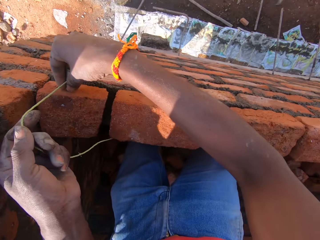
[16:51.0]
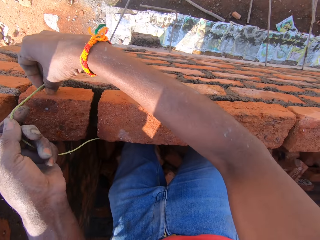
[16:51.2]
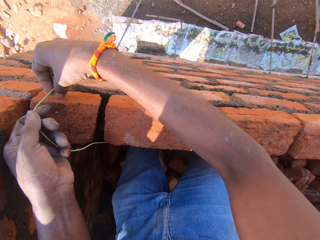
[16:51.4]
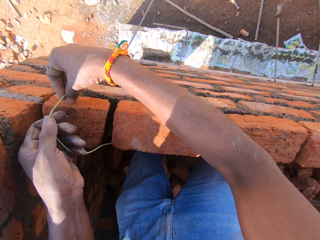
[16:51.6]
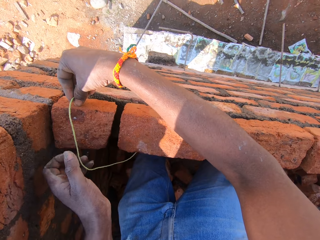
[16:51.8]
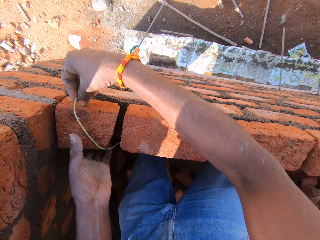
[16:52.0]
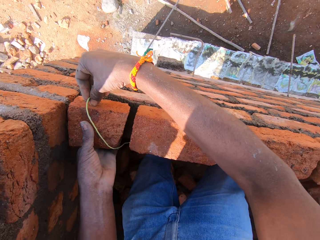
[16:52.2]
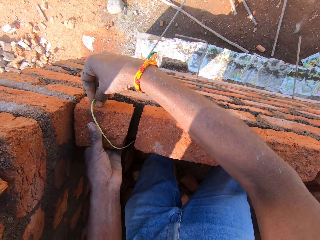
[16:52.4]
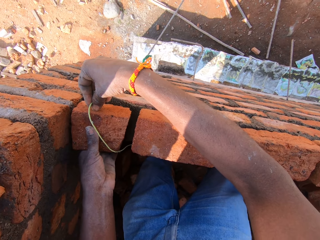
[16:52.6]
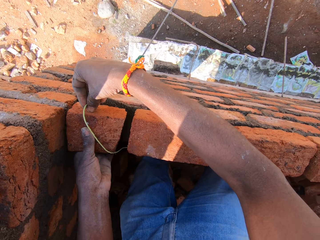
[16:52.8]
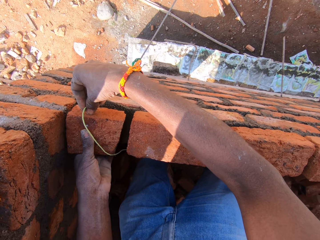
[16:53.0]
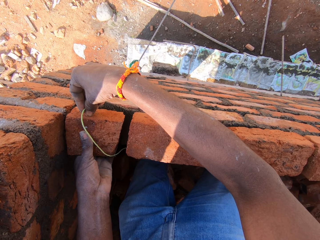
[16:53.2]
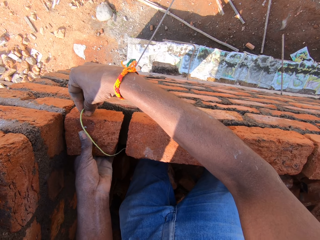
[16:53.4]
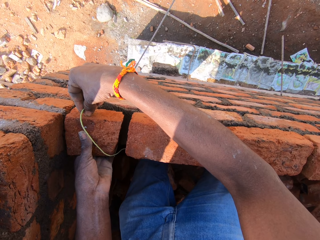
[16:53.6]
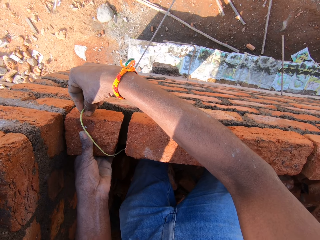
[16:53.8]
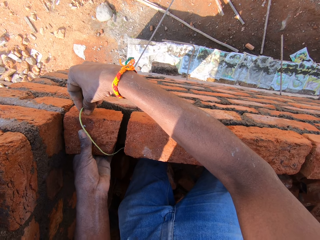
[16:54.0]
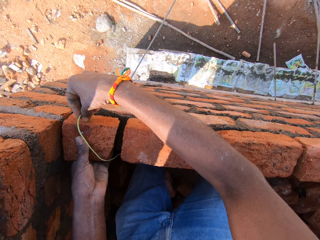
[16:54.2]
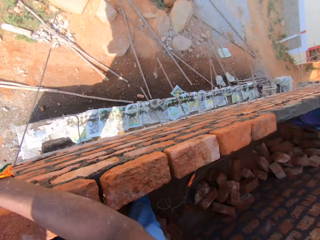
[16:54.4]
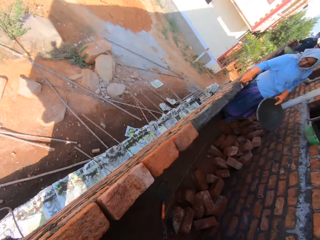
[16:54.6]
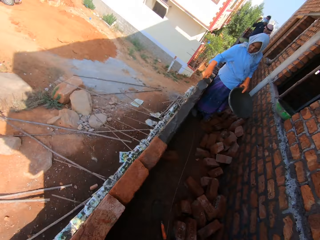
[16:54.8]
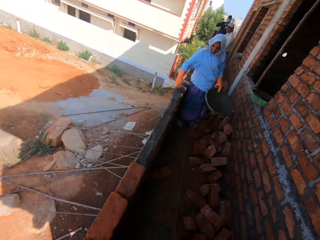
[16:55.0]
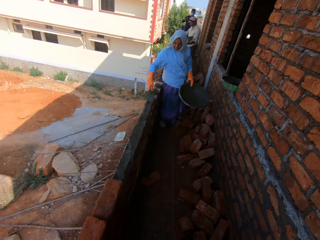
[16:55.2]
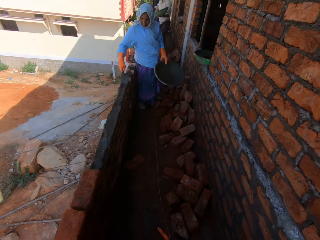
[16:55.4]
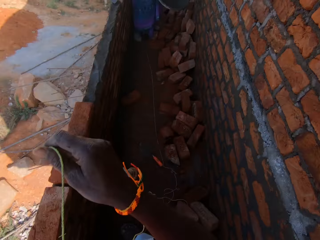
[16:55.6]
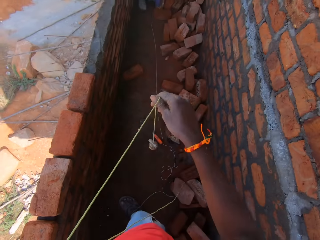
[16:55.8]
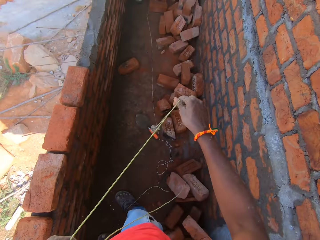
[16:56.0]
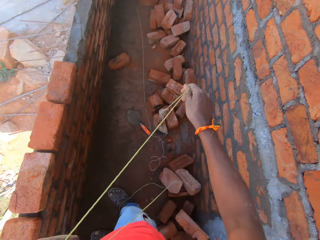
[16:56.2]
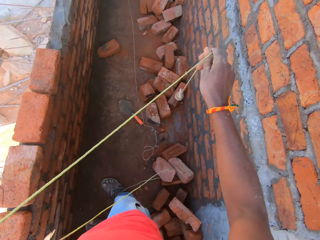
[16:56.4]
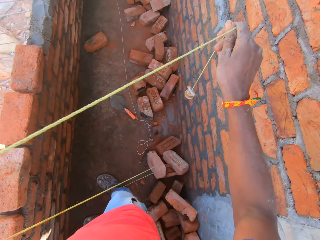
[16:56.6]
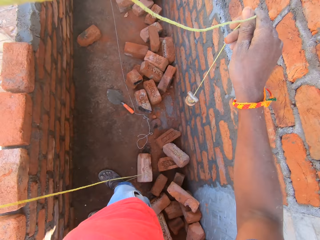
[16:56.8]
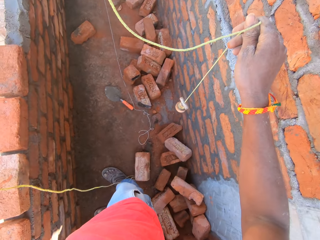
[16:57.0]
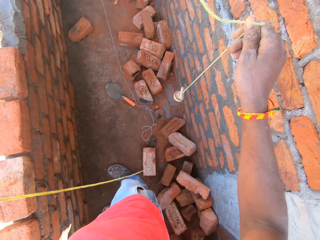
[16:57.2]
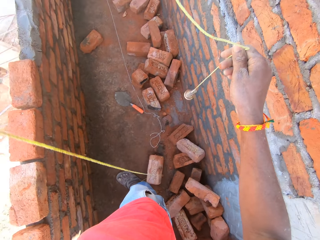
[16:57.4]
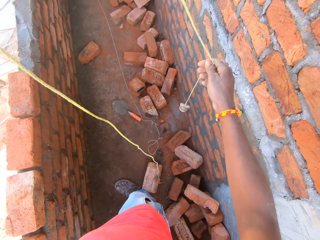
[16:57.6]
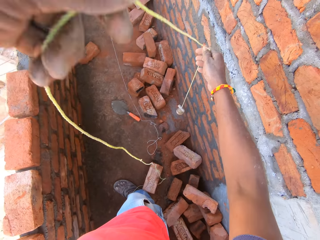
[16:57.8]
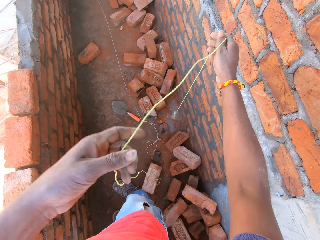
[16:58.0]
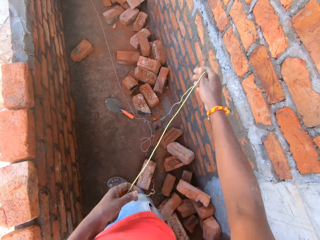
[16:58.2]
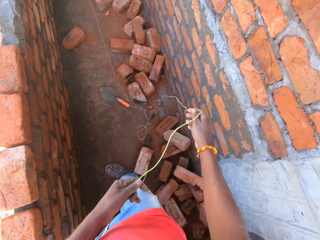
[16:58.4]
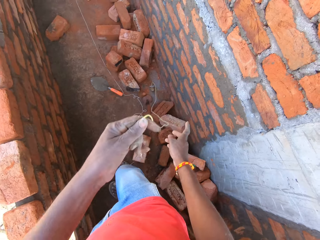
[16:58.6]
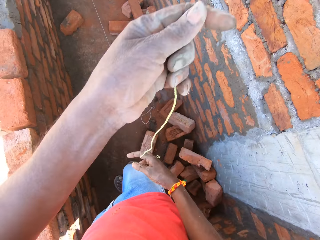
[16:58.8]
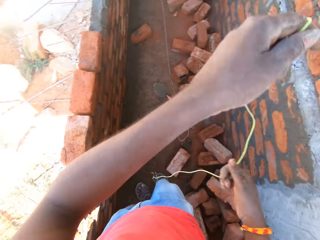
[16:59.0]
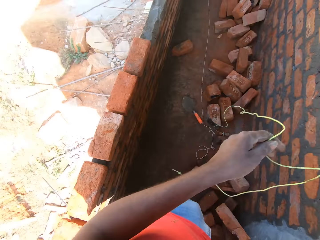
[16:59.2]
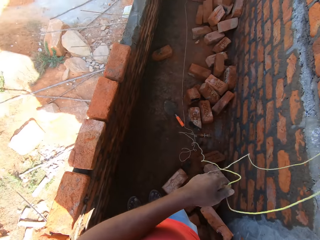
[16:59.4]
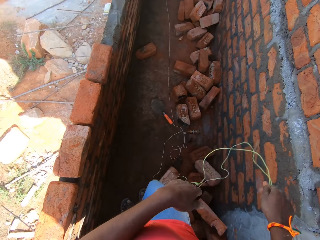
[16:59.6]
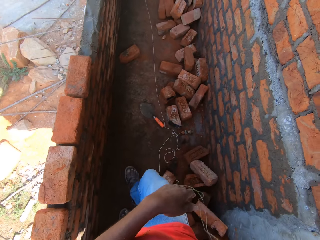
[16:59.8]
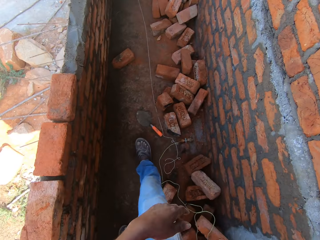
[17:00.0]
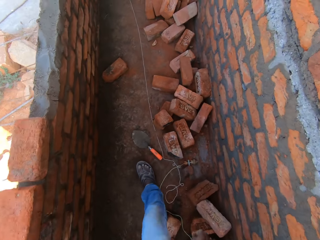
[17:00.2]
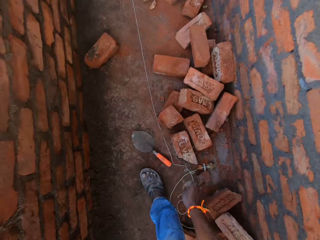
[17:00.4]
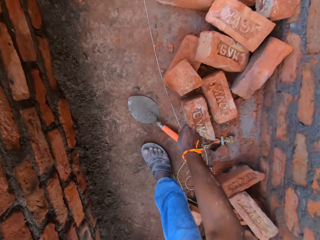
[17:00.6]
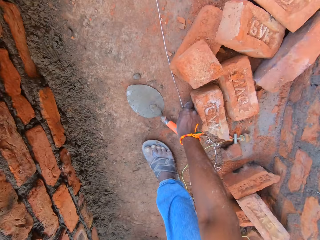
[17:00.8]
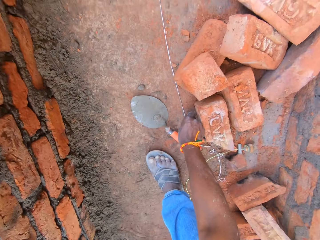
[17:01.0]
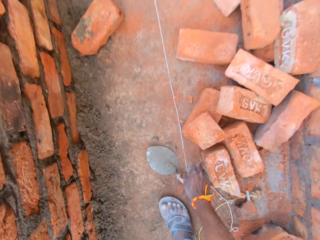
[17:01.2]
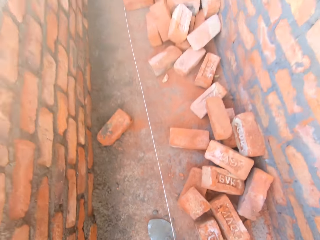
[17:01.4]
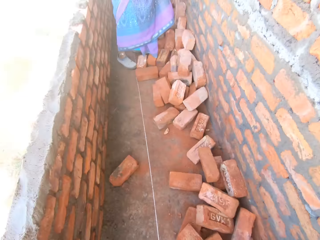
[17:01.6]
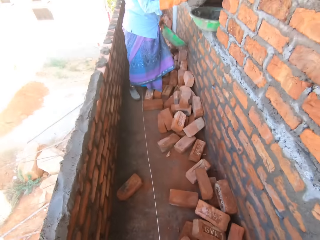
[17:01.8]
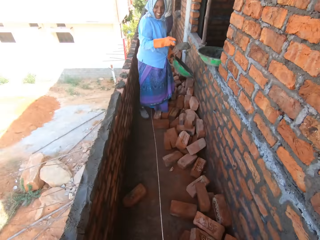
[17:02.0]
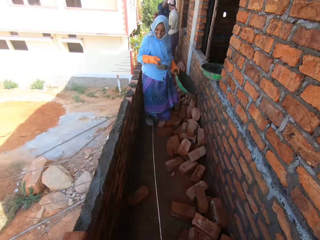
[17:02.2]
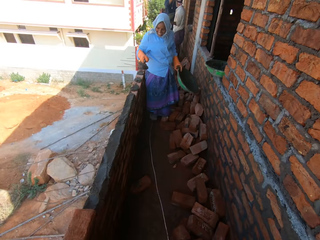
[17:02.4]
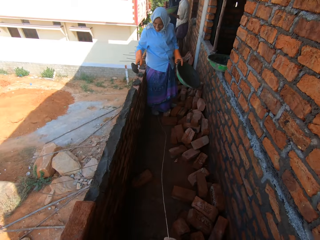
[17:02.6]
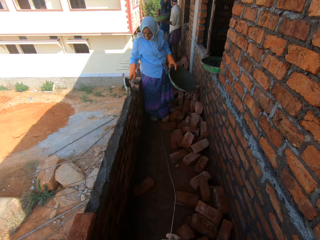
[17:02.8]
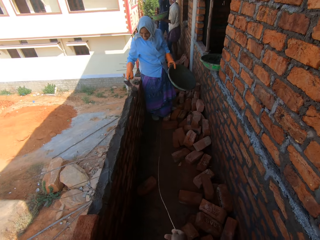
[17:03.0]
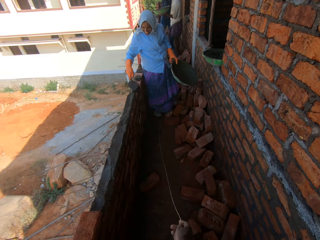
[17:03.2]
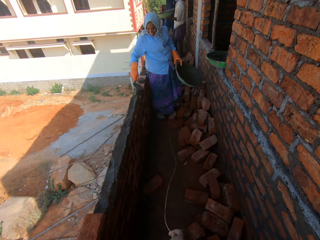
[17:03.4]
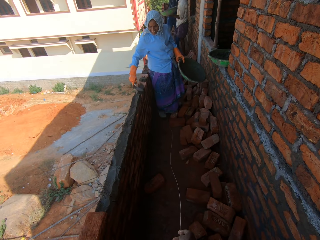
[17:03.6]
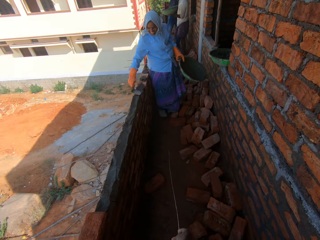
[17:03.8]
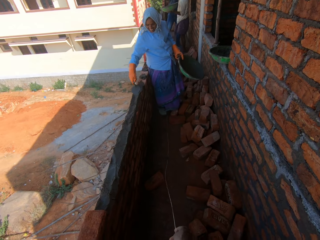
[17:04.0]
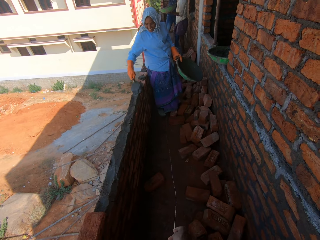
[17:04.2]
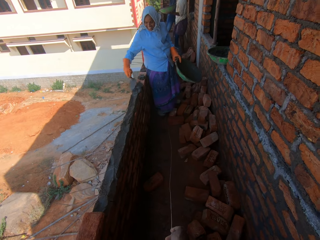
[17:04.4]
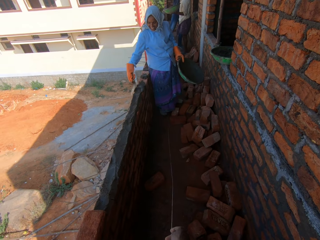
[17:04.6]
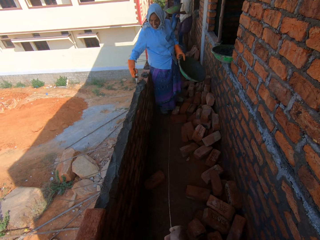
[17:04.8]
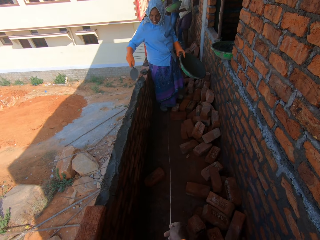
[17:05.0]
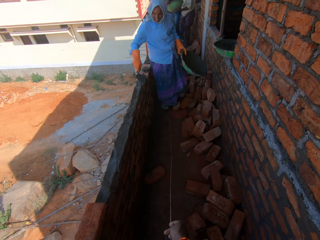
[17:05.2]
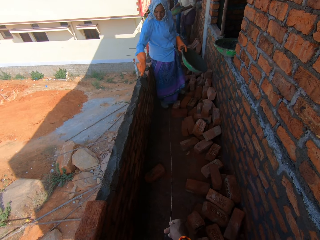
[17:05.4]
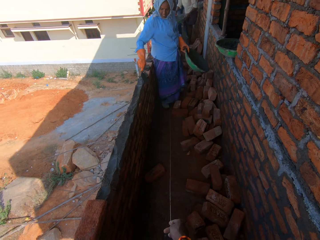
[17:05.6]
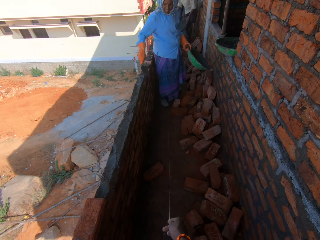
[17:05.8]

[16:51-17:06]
The camera wearer measures the brick. They hold the brick. They look on the other side. They put down the plumb bob. They hold the string with both hands. They drop the string. They pick the string. A woman flattens the concrete.

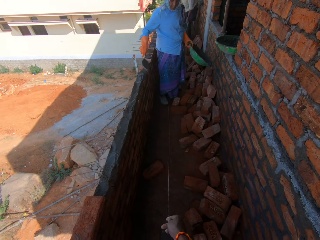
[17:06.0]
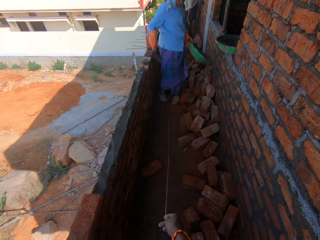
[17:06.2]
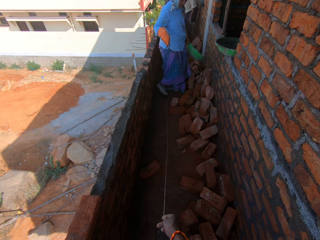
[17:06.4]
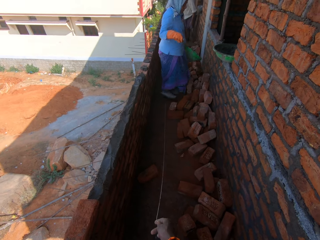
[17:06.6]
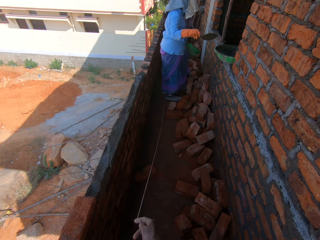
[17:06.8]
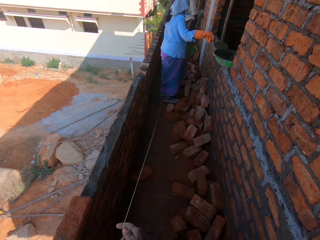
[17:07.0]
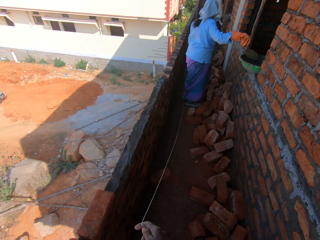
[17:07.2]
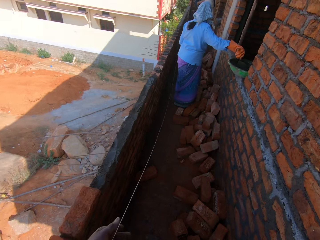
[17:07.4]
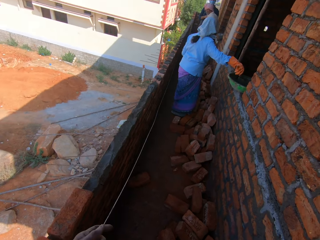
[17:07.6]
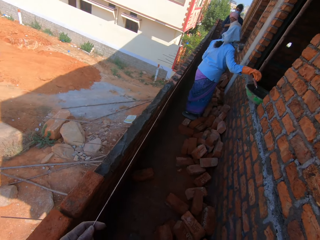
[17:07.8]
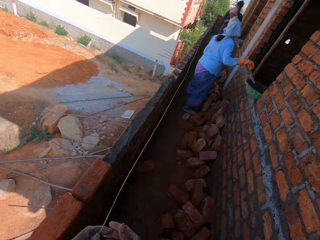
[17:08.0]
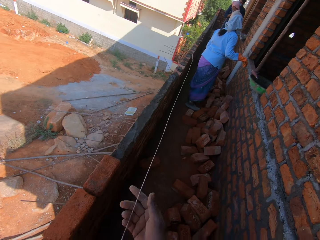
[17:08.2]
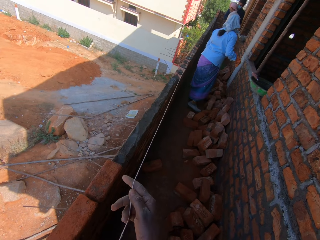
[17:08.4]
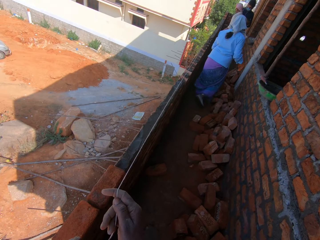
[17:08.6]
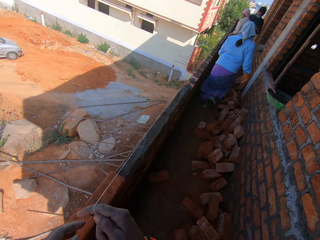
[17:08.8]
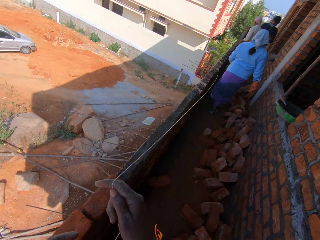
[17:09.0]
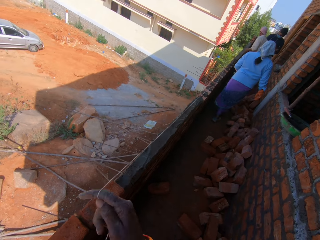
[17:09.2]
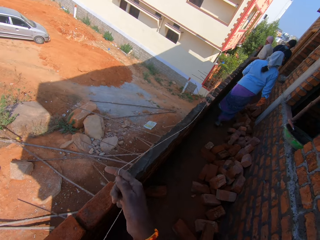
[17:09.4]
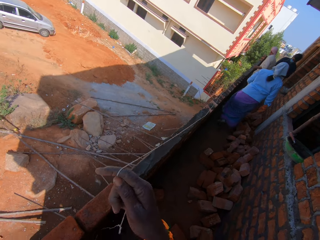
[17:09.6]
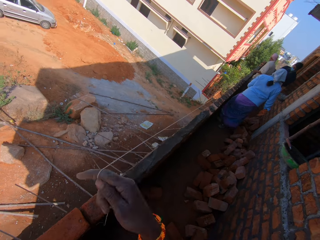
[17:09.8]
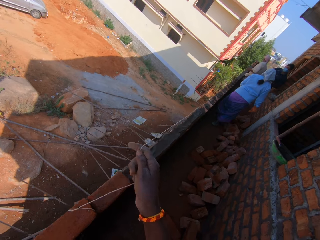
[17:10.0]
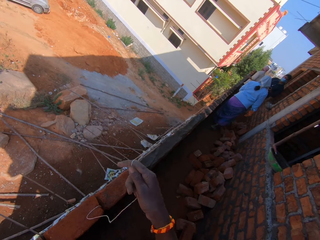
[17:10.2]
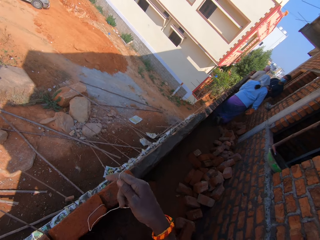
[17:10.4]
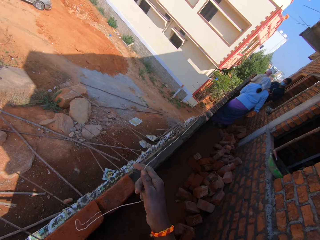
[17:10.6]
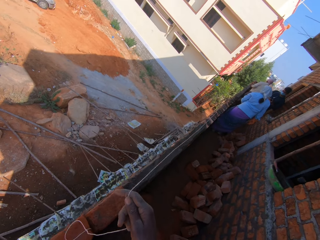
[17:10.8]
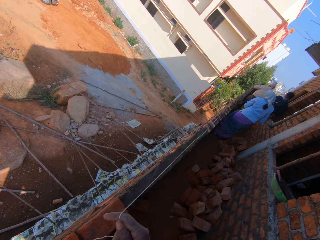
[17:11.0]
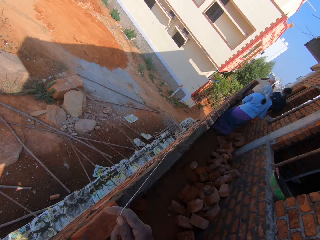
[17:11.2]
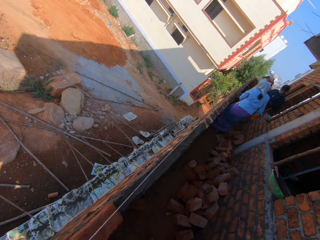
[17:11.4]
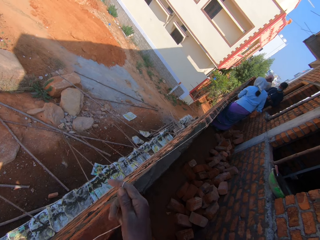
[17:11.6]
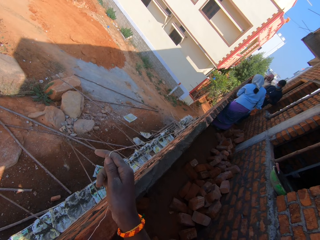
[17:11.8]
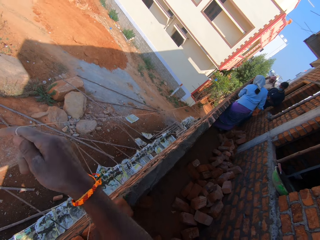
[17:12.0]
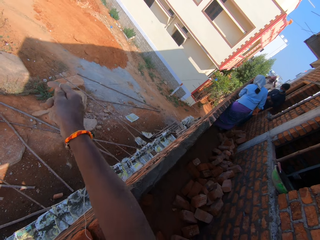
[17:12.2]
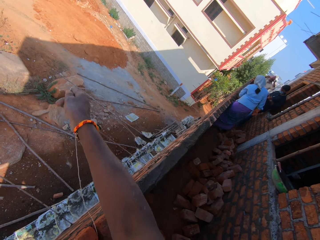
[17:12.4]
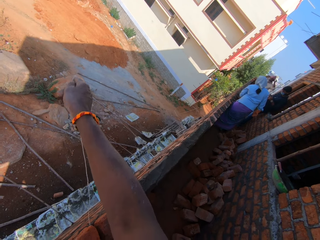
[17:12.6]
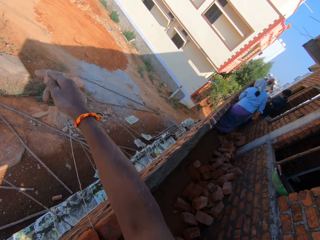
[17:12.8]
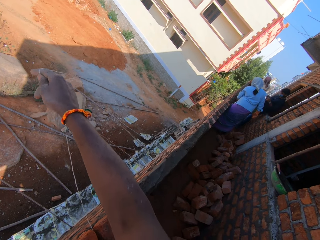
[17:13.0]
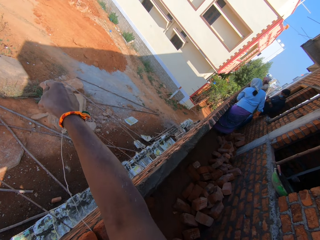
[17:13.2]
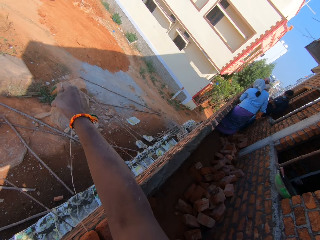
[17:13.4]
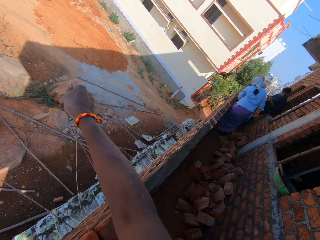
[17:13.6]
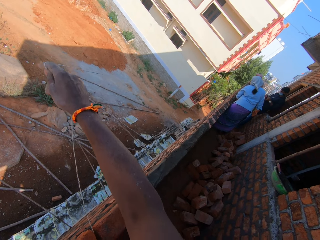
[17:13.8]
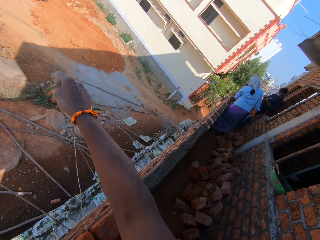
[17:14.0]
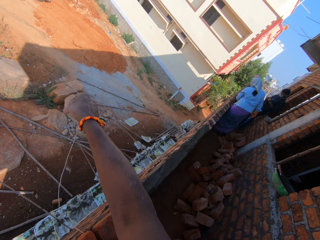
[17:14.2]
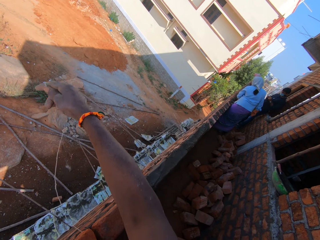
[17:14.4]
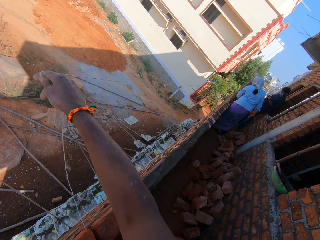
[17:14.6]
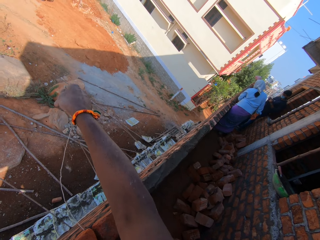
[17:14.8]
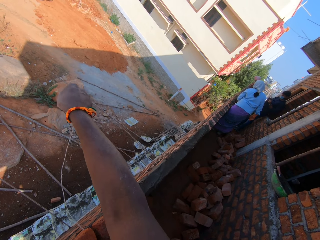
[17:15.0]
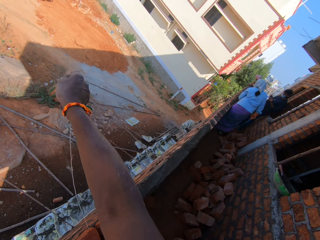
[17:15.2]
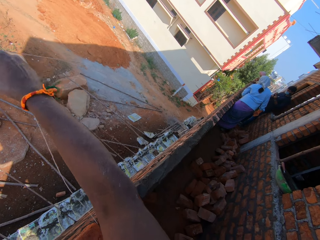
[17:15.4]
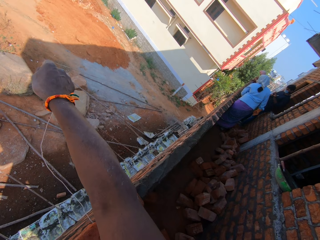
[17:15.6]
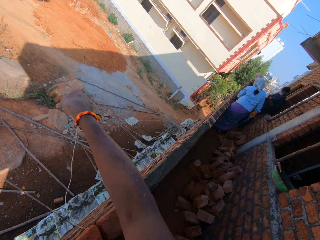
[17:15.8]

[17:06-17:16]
The camera wearer holds out the rope across the wall. They pull the rope. They talk to a person.
